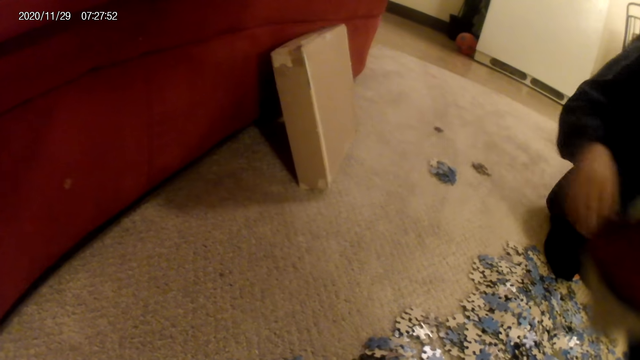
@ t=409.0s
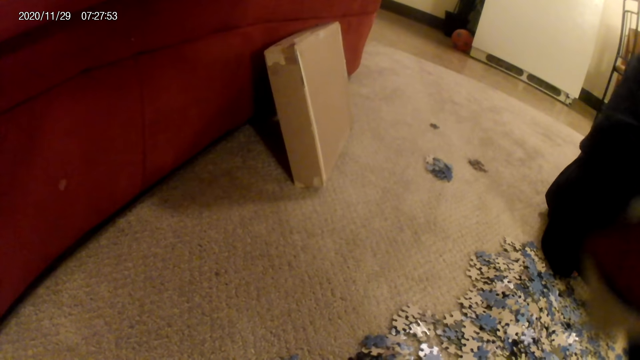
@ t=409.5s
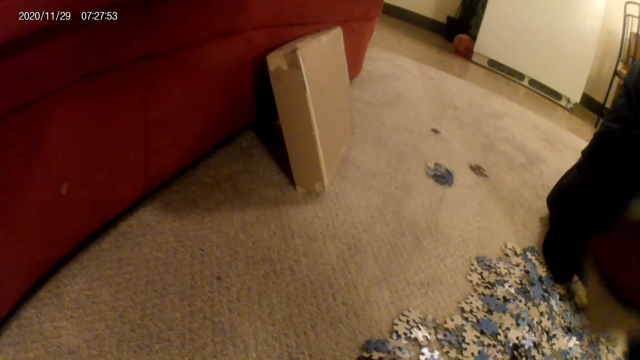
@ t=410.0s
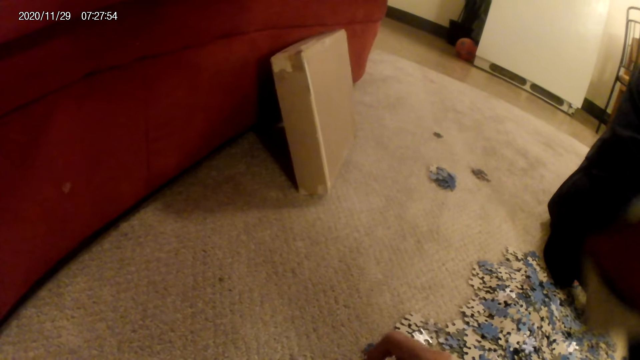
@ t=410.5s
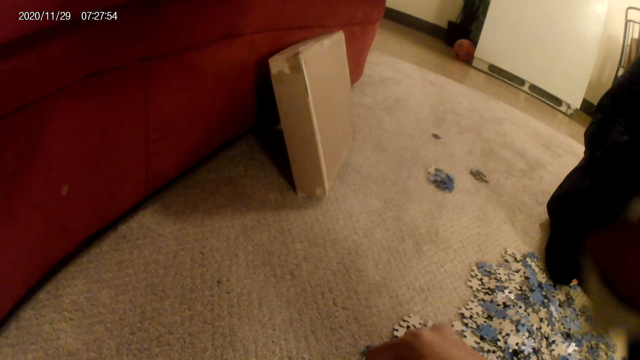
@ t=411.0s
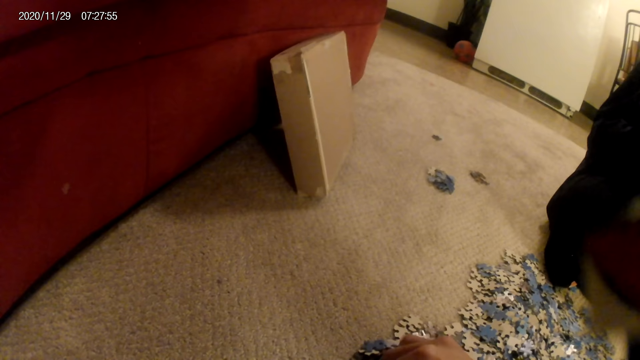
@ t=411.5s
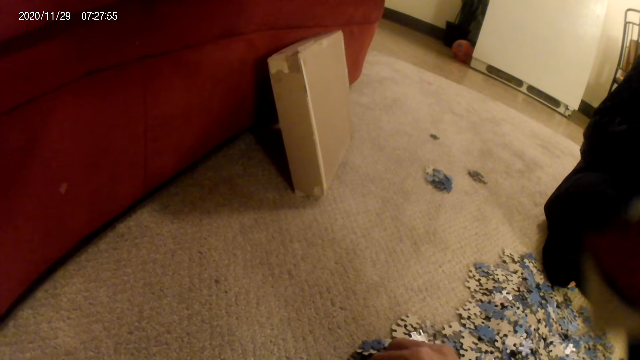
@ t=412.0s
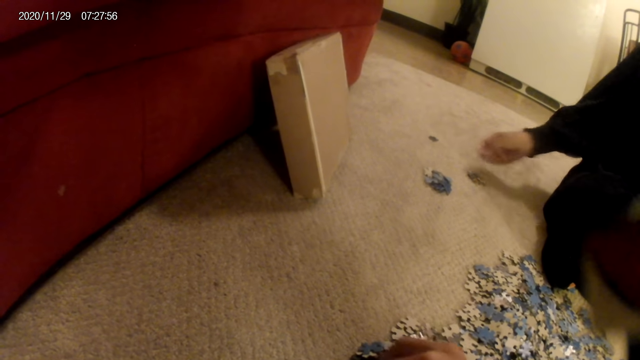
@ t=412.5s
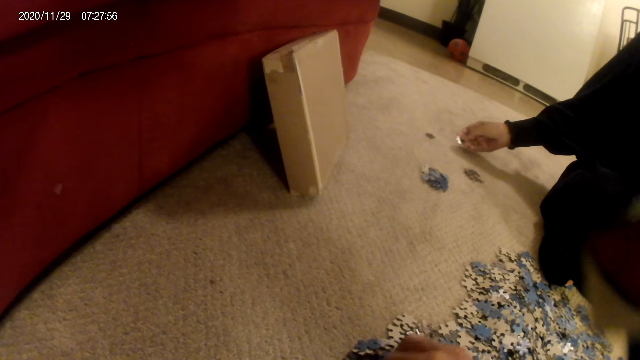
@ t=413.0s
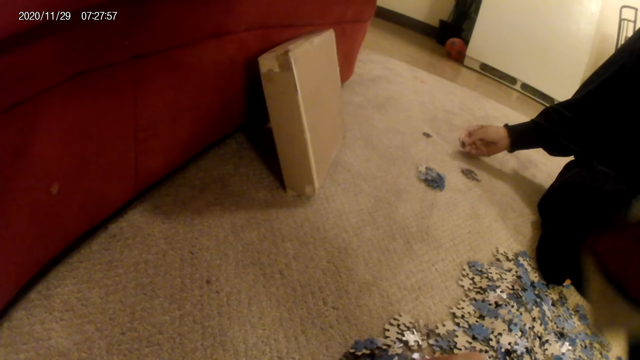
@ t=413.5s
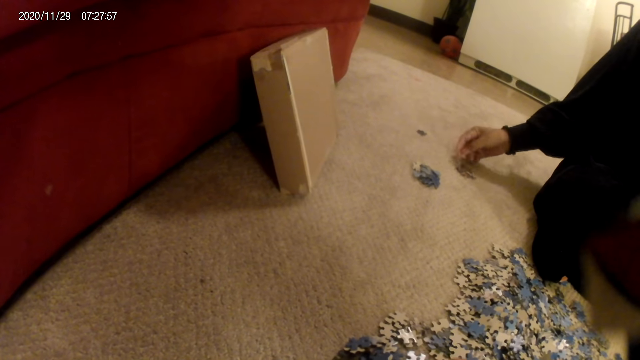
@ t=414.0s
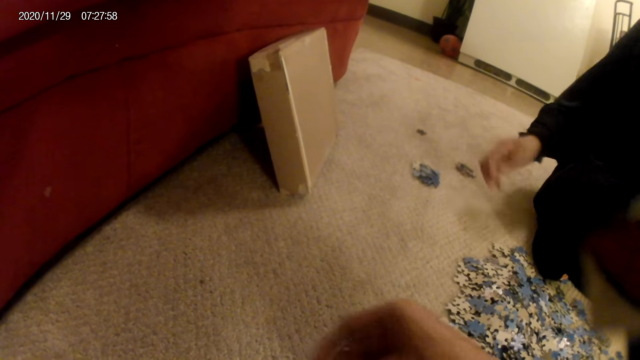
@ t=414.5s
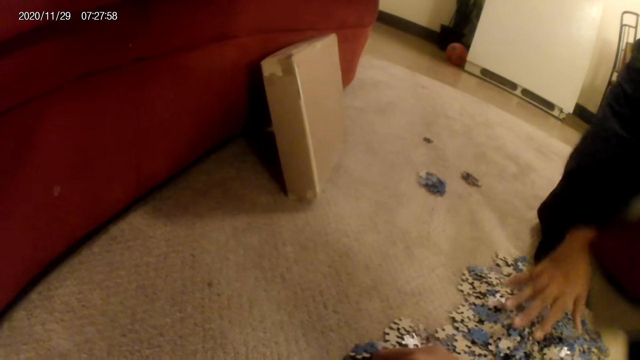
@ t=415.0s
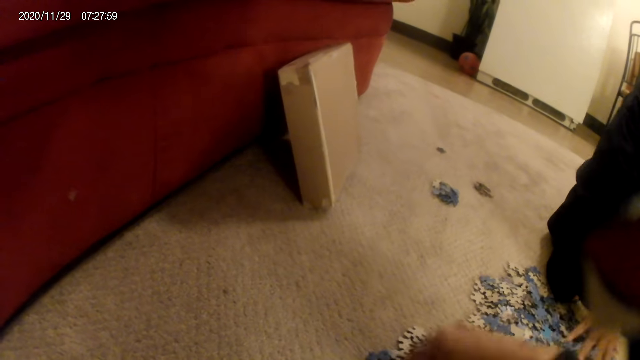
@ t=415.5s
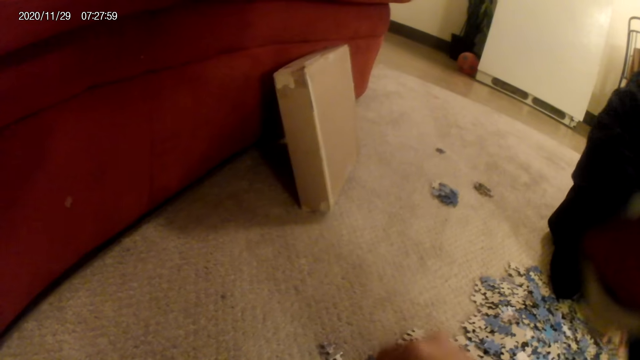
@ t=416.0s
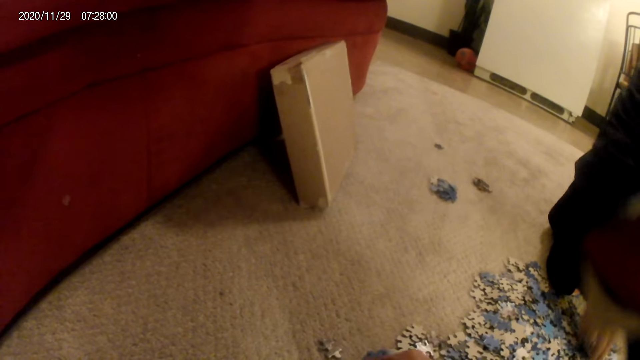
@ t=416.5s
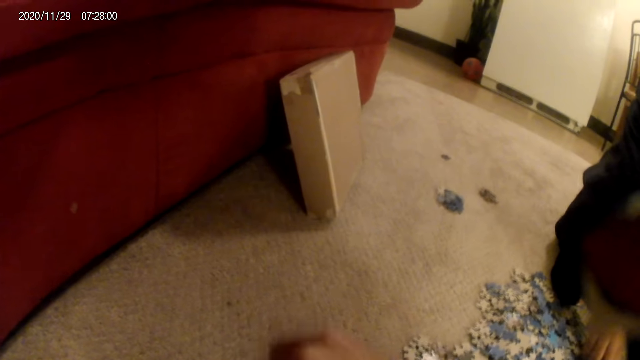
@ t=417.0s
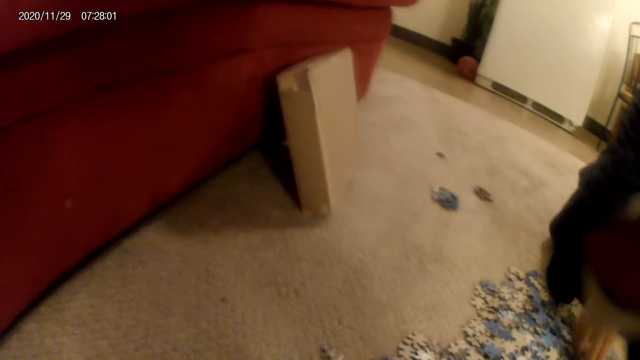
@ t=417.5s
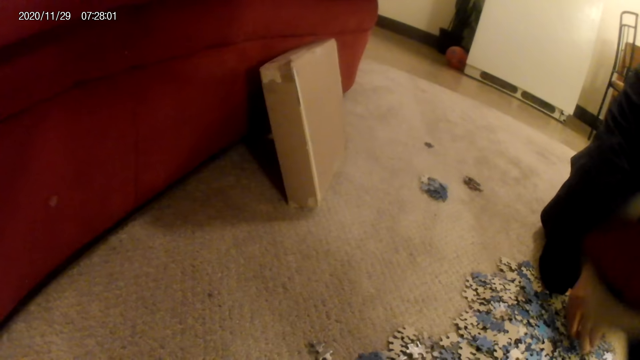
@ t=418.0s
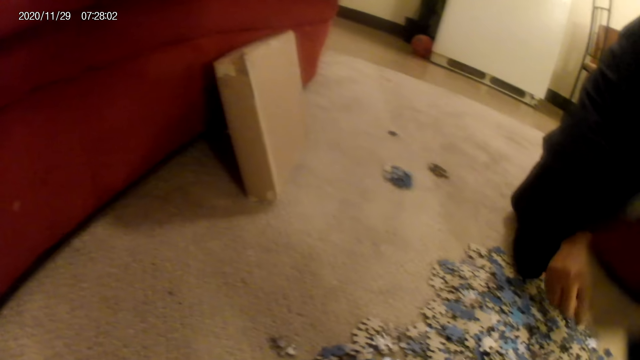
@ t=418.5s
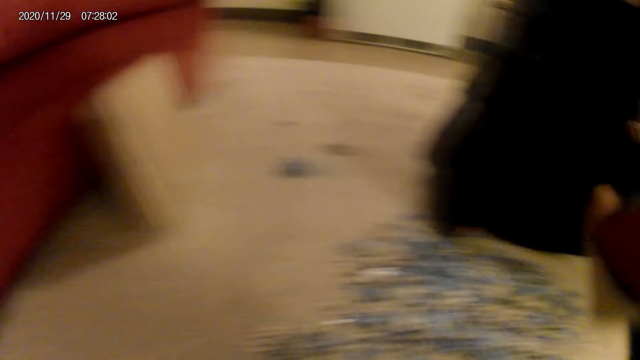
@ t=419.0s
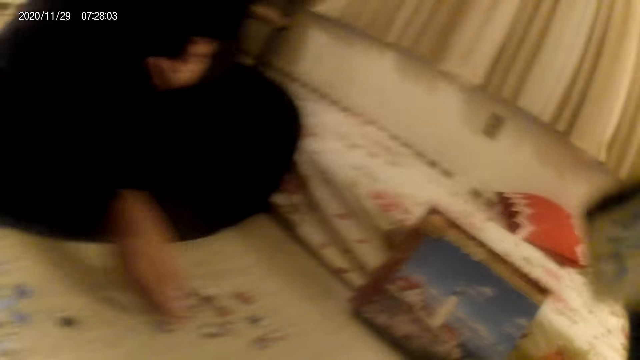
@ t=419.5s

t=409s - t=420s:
A woman does something. The camera wearer picks up the jigsaw puzzle pieces. The woman places a card on the floor with the hand. She moves the cards on the floor with the hand. The camera wearer moves the cards on the floor with the hand.

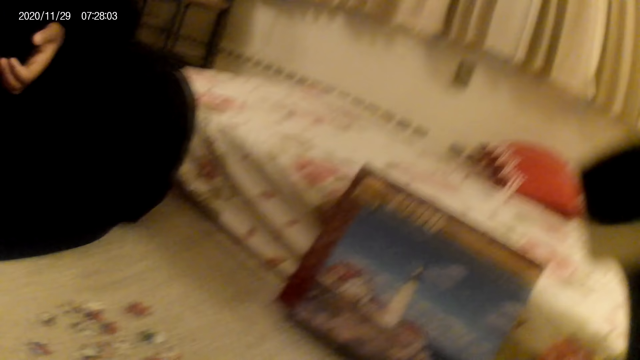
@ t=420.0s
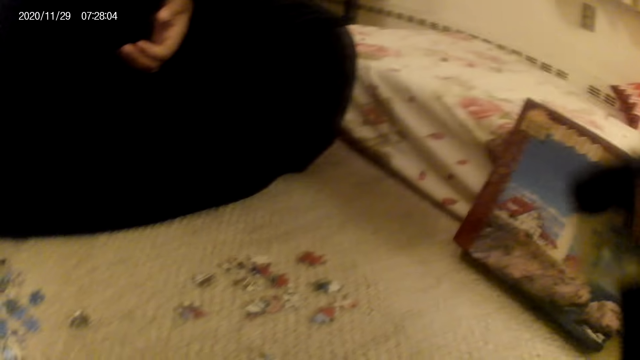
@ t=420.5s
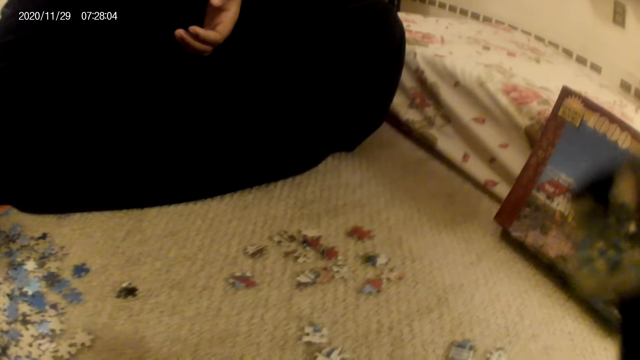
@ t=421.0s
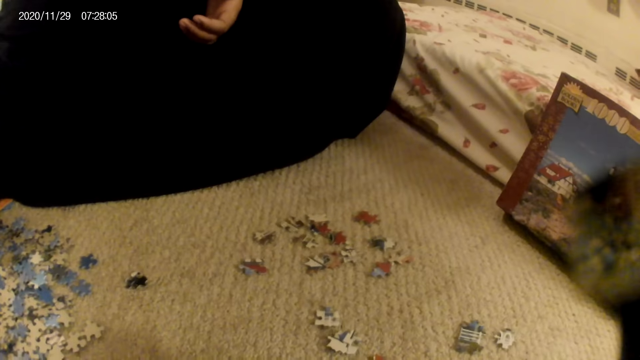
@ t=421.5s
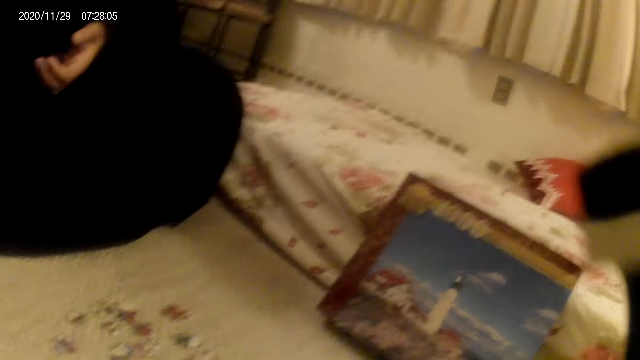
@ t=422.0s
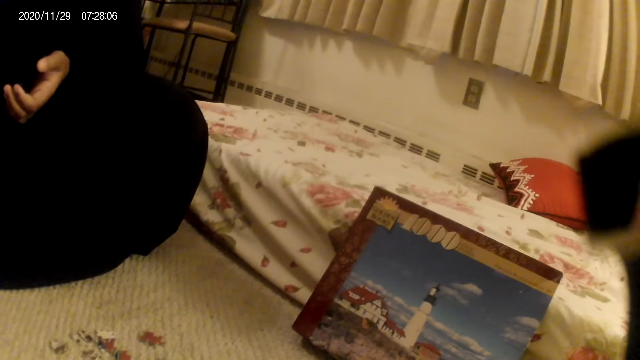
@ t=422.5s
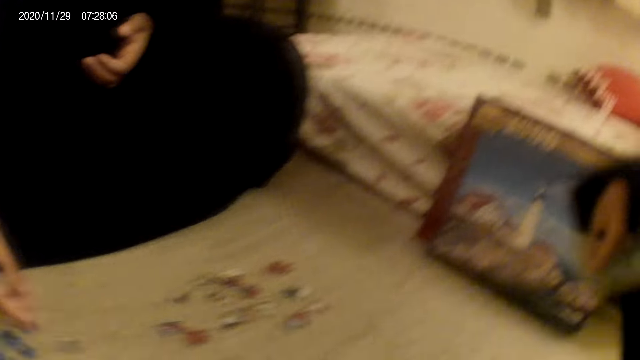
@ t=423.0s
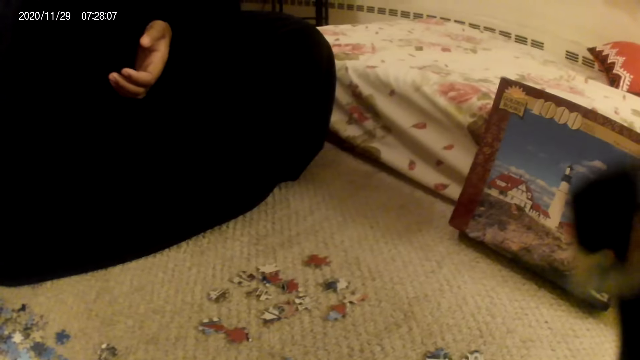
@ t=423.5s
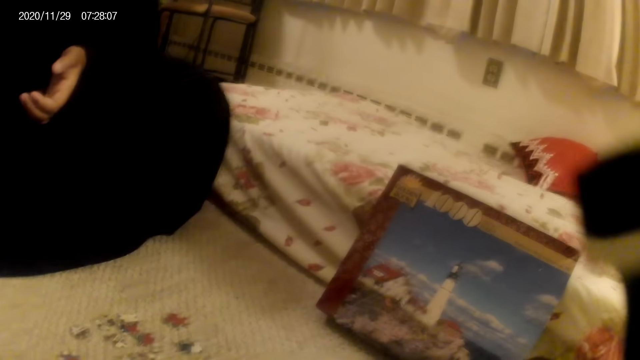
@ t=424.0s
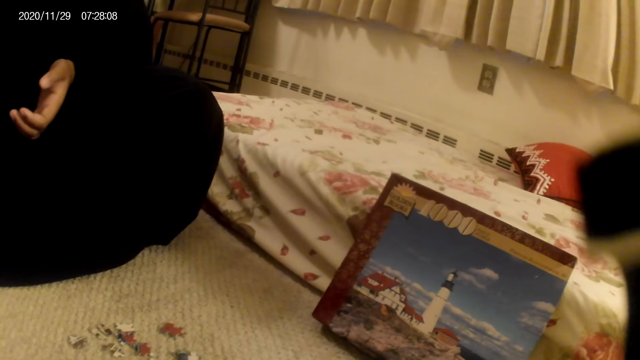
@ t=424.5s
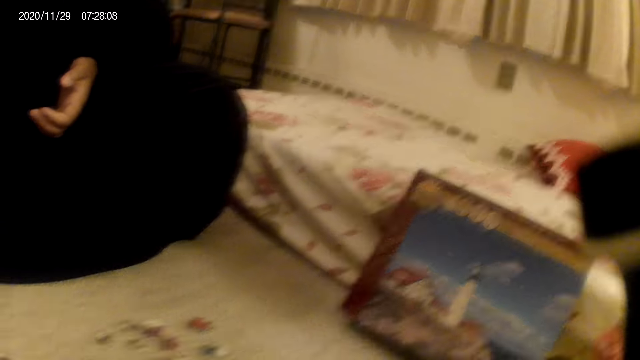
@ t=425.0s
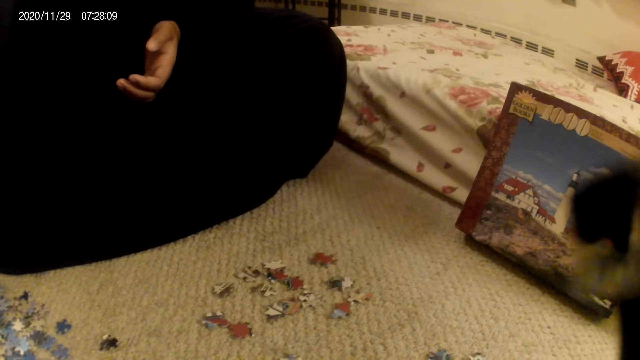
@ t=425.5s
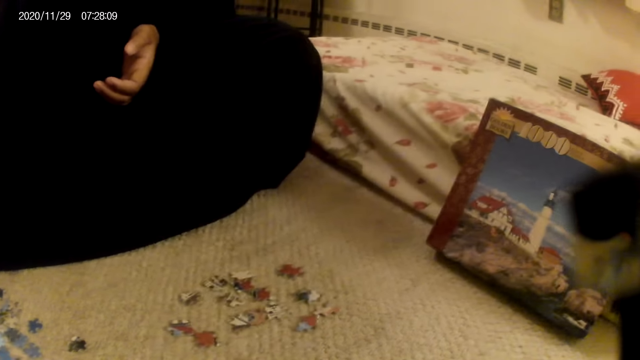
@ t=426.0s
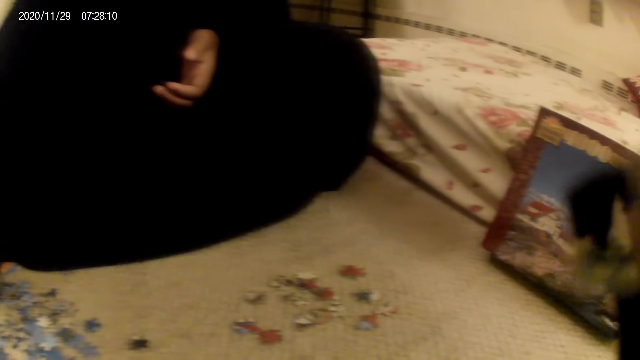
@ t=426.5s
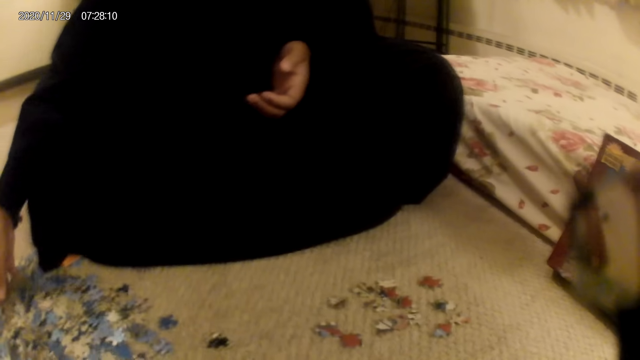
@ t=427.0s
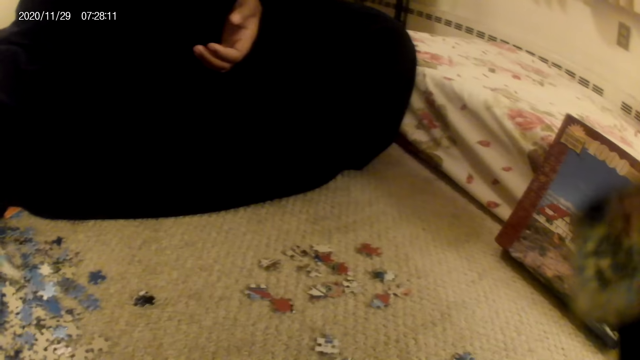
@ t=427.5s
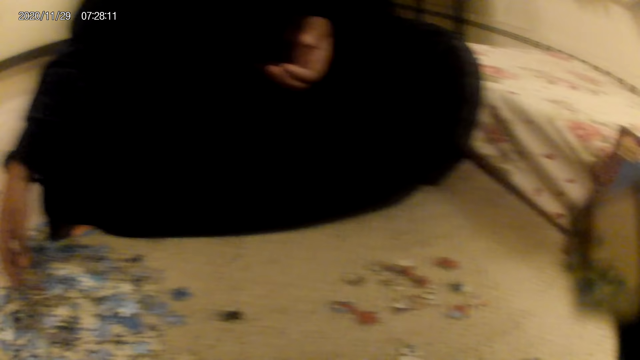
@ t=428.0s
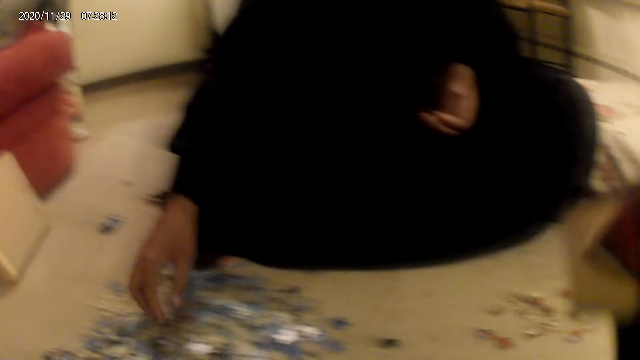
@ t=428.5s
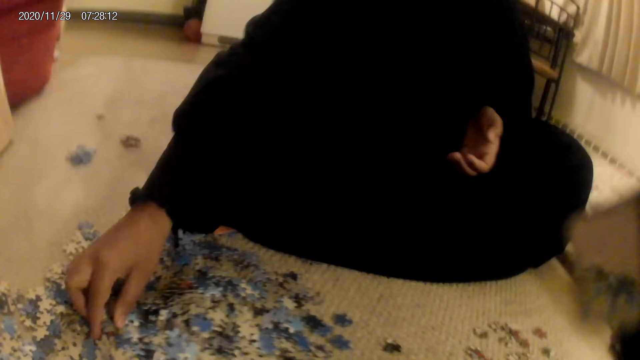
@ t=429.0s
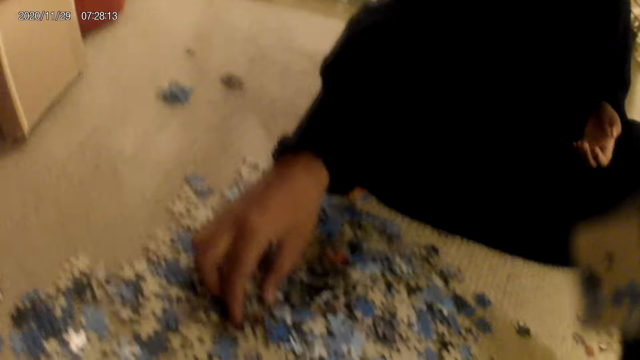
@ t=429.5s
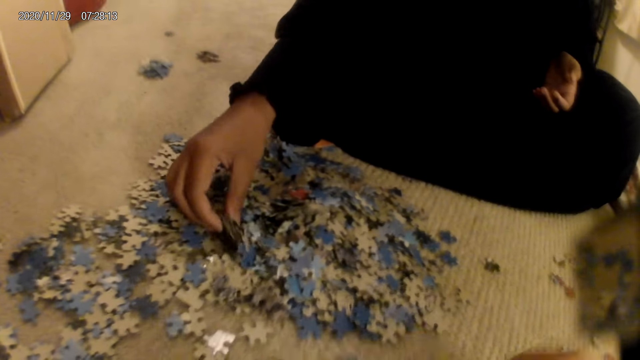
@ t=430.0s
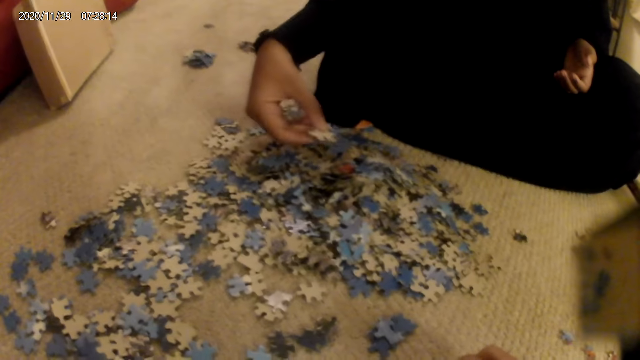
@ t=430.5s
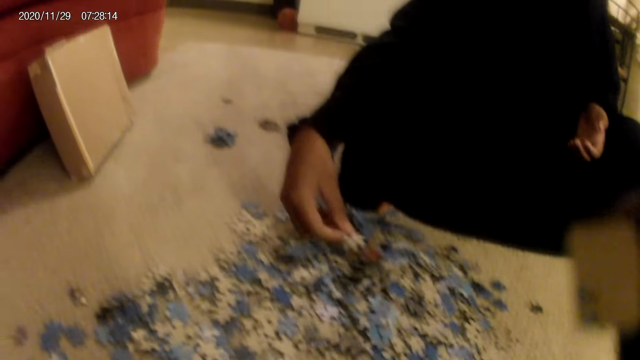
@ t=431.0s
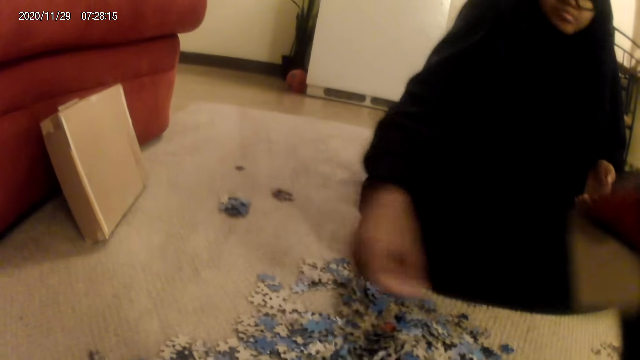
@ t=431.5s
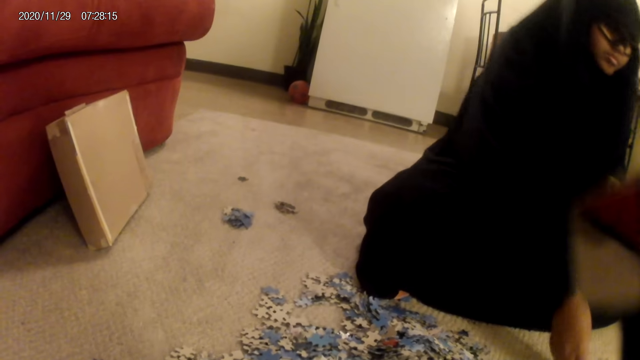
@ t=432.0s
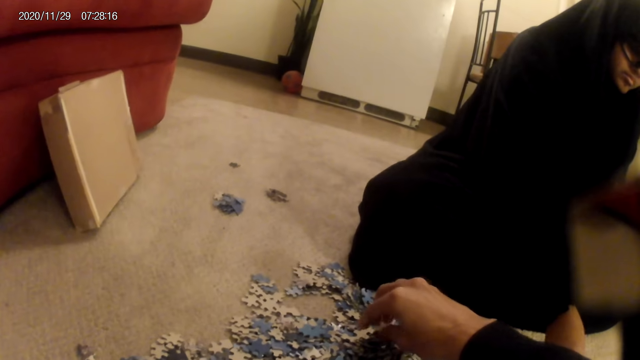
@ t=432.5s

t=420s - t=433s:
A woman places a card on the floor with the hand. The camera wearer does something. The woman does something. She moves the cards on the floor with the hand and picks the card from the floor with the hand.
